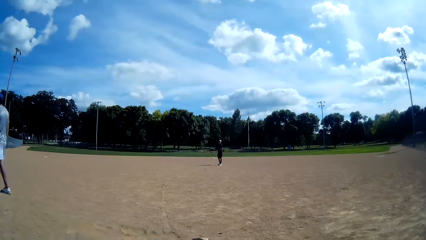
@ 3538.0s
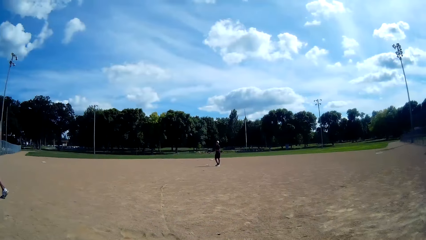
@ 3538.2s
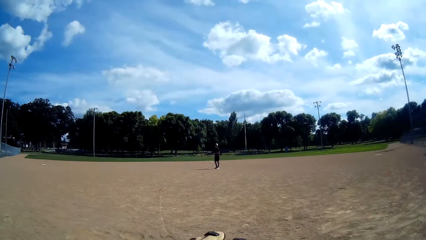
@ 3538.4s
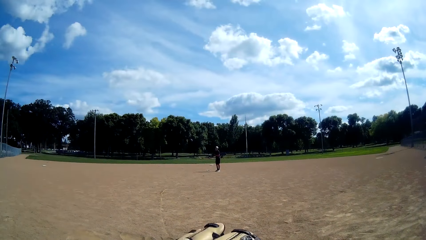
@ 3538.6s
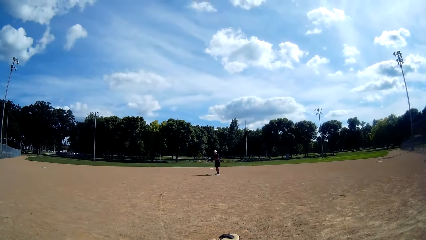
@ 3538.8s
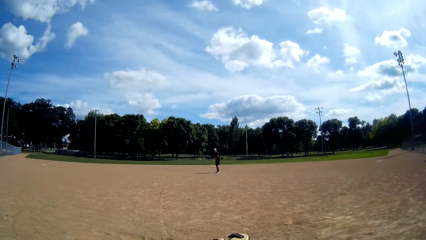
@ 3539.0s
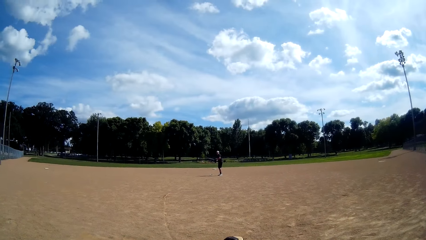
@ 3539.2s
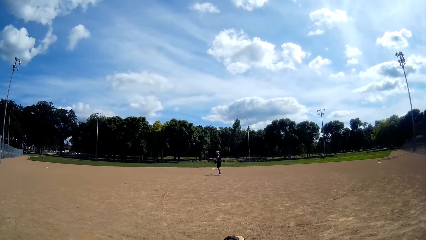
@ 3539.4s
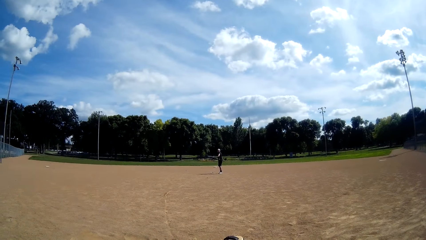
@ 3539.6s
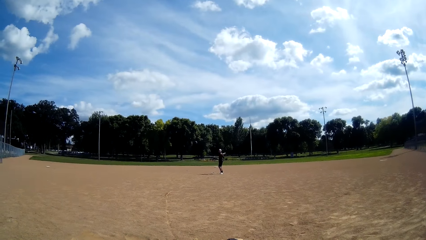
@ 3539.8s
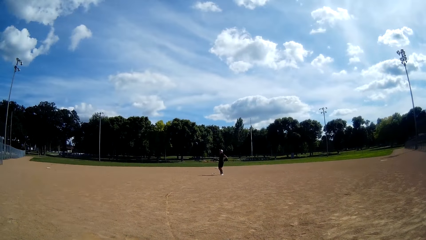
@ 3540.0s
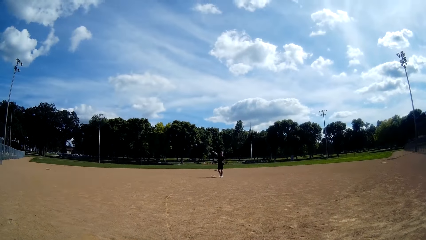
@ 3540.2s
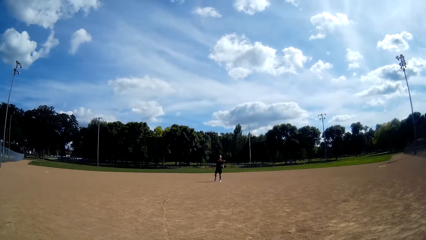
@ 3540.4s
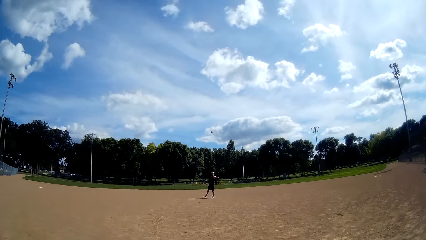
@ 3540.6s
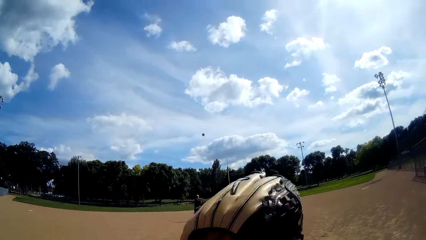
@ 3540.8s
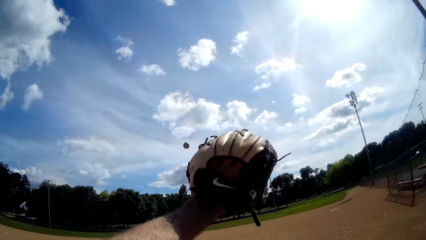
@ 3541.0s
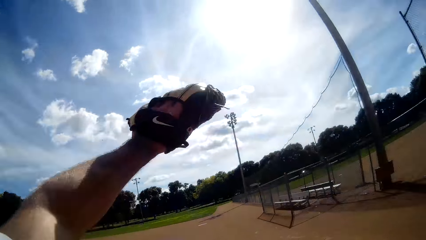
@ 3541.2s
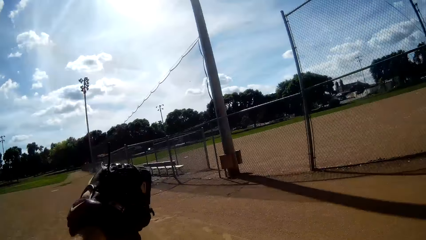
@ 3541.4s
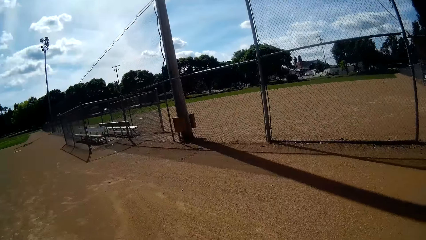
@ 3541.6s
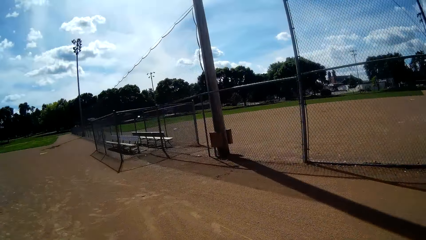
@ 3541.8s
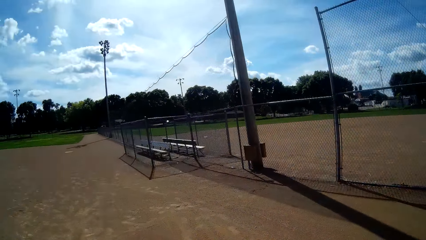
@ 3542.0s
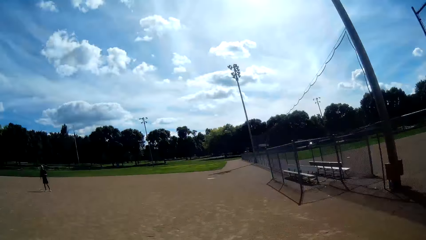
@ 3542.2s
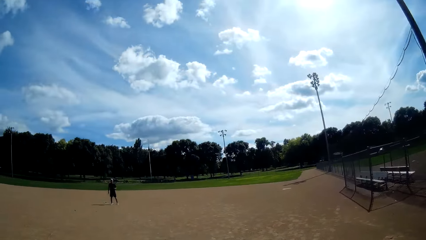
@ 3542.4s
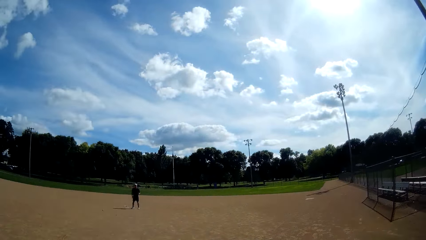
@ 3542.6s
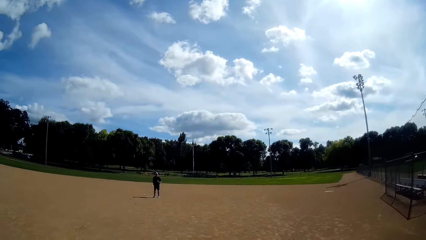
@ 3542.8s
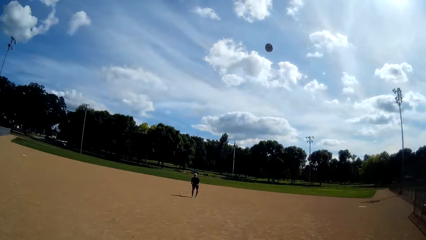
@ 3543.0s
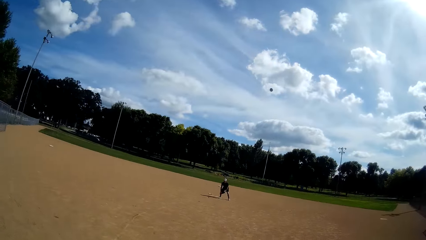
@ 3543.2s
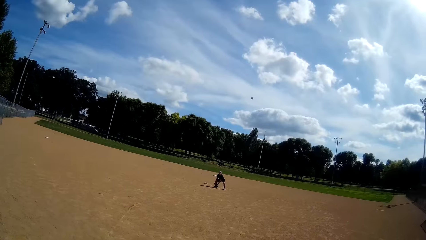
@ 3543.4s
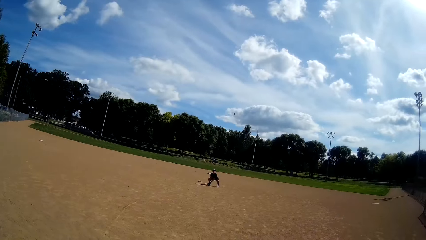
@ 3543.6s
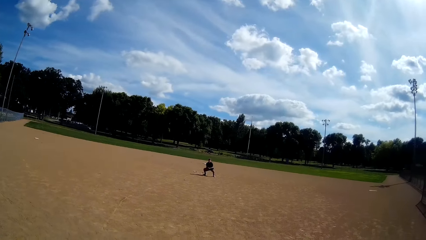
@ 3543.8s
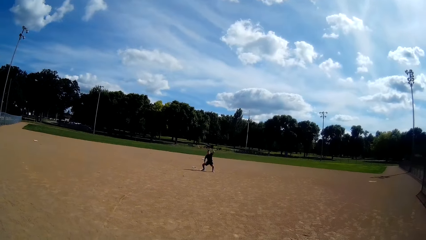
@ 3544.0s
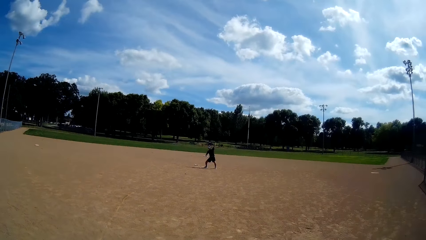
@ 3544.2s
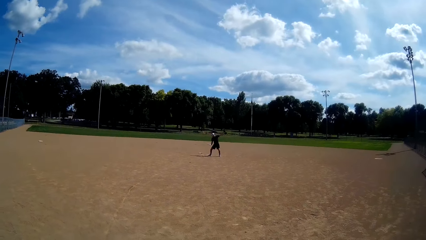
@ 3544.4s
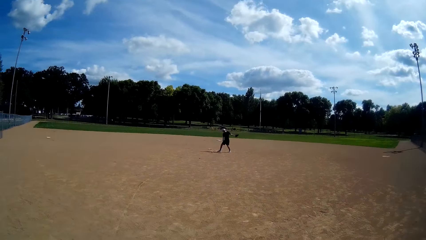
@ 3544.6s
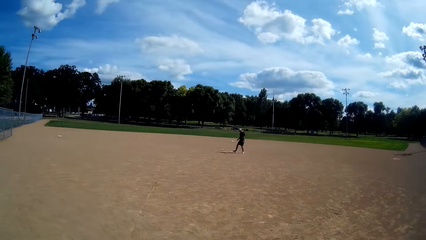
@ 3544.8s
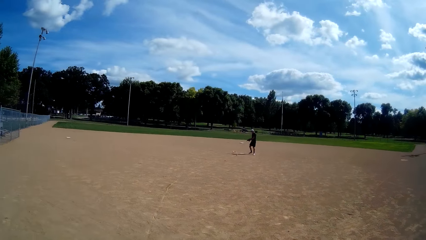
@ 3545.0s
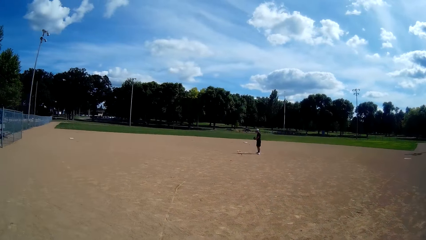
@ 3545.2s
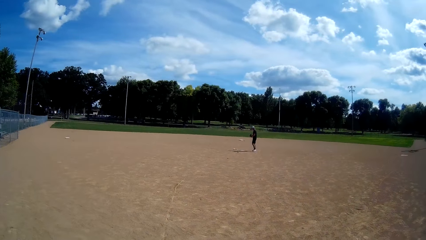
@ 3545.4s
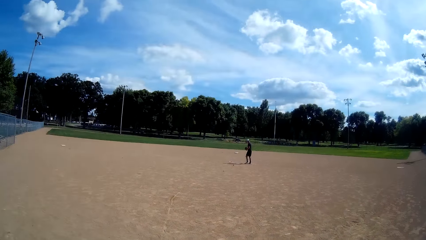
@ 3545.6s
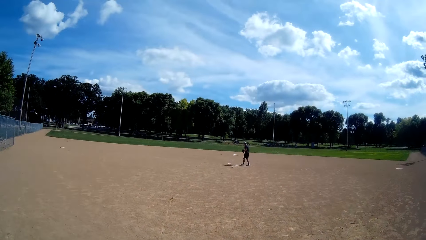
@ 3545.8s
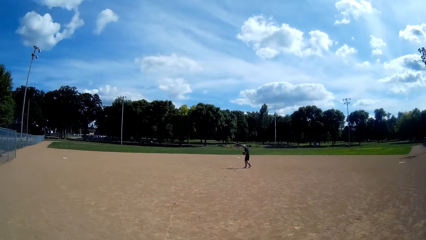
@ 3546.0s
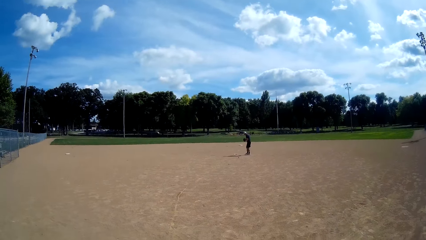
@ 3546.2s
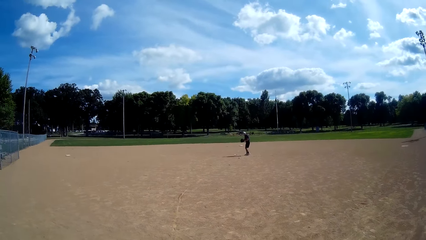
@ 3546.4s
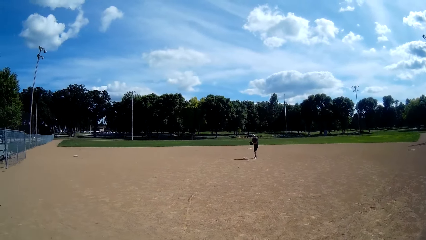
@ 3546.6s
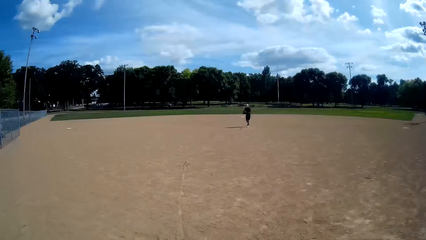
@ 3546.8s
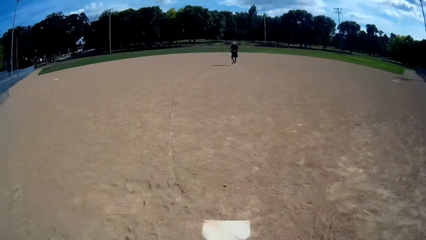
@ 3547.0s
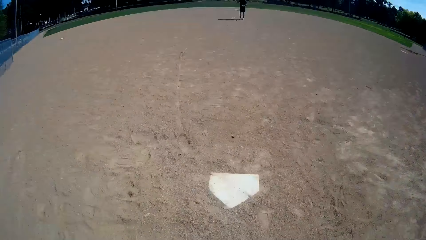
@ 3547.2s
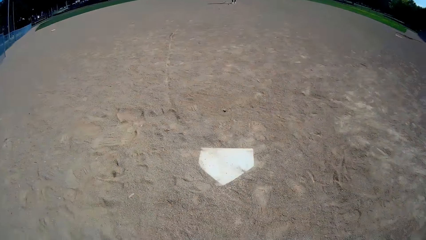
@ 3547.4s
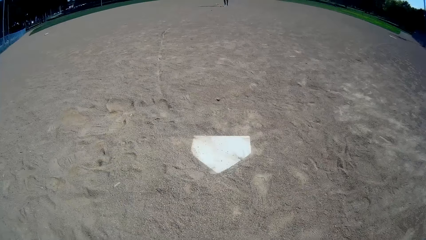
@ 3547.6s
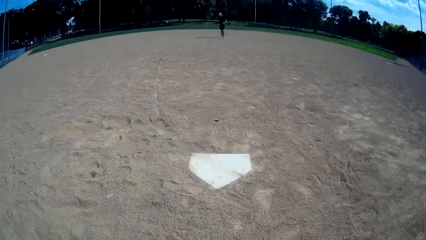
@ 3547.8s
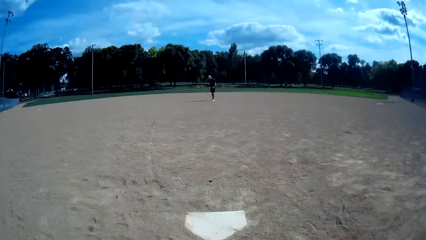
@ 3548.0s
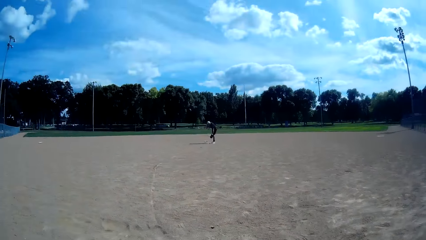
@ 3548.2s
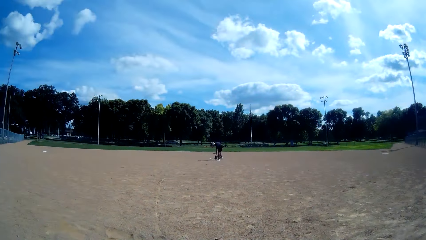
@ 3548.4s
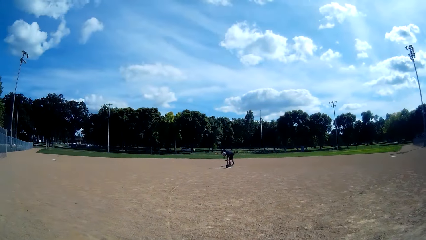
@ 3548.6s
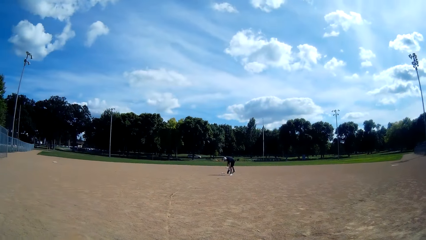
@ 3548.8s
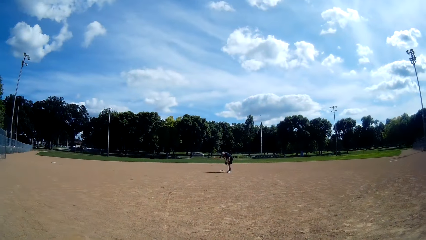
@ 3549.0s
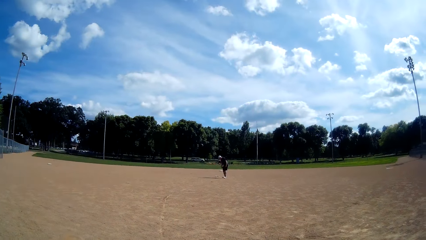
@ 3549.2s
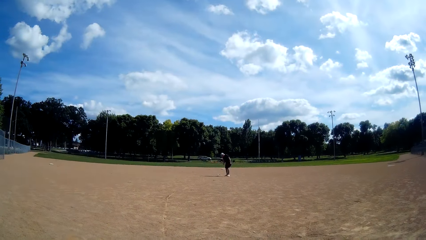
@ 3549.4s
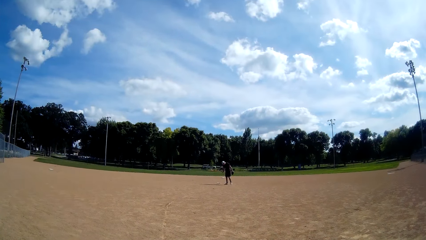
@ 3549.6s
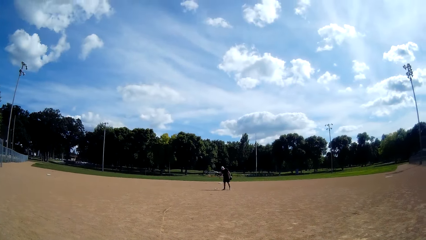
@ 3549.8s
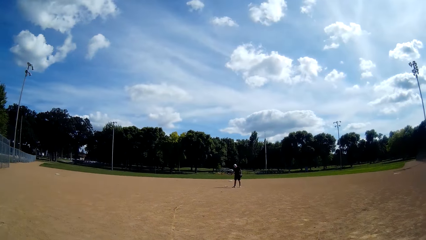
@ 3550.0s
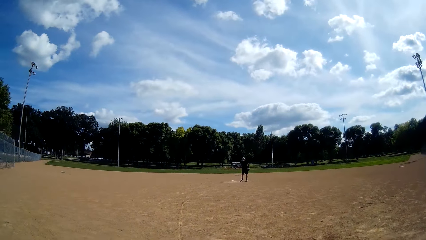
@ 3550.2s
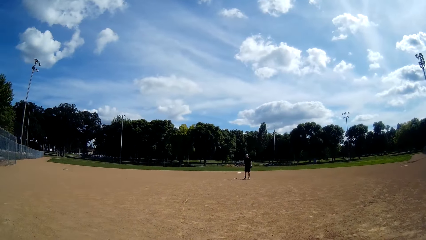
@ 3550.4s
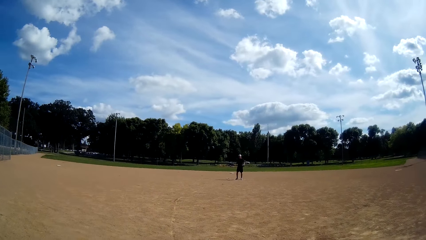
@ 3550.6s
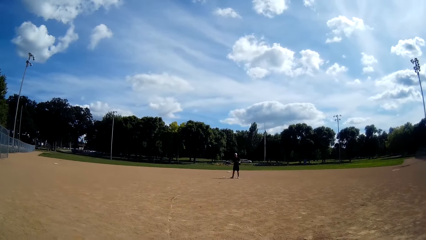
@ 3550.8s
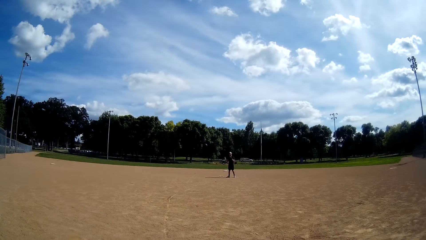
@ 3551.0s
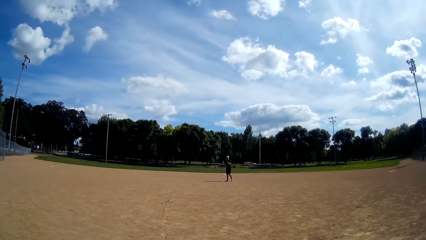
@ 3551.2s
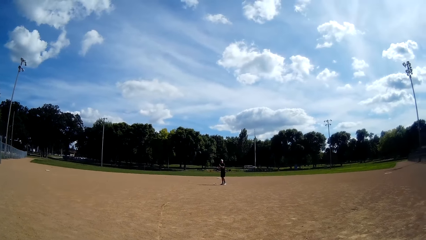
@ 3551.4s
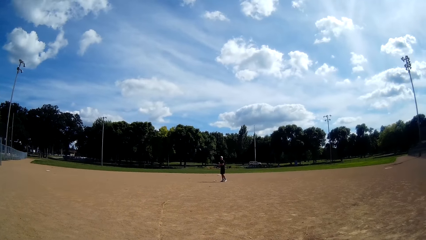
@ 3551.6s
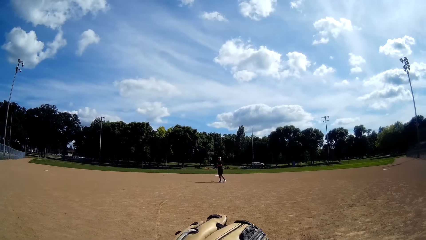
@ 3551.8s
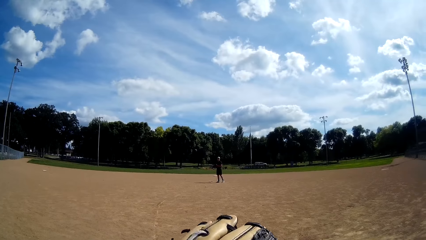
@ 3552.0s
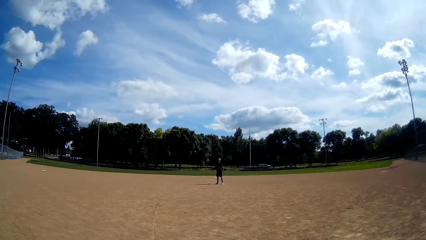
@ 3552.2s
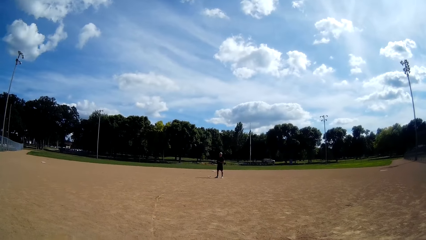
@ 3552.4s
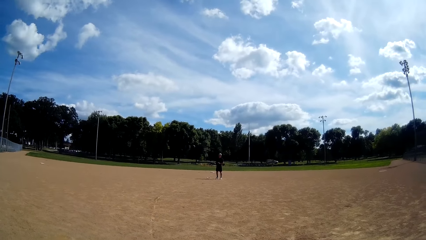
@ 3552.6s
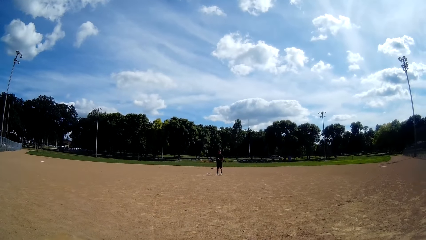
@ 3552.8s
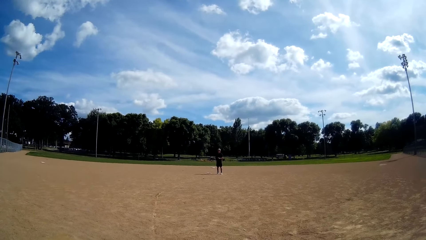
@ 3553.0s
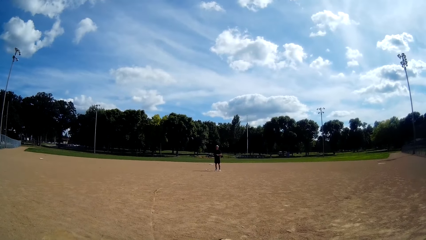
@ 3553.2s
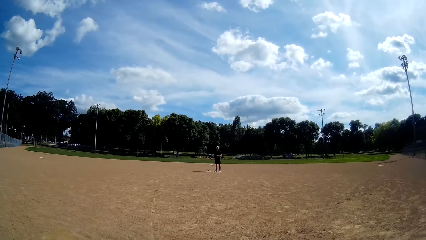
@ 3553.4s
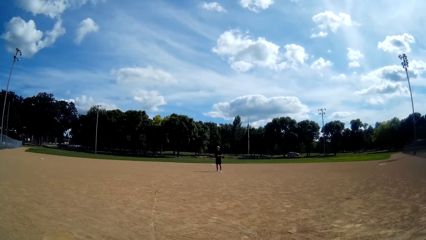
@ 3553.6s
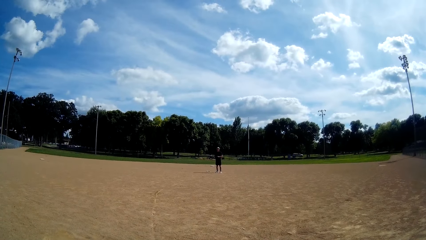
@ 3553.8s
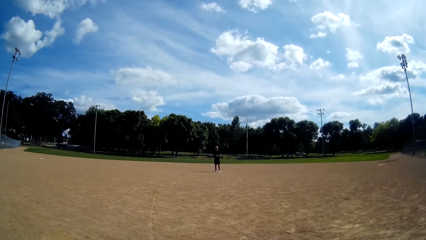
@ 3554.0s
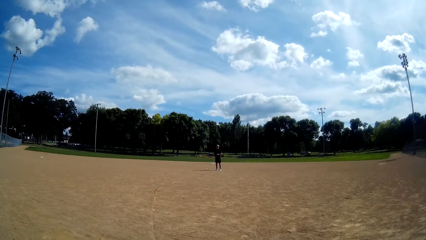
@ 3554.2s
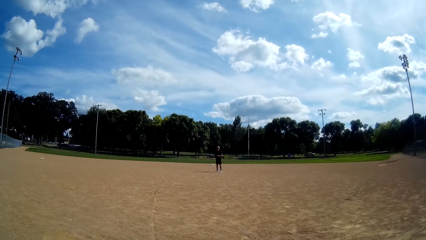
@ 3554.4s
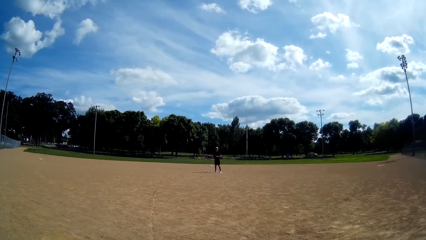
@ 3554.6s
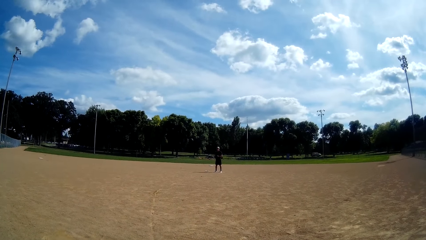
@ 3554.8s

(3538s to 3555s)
A man throws the baseball to the camera wearer. The camera wearer catches the baseball with a baseball glove. They hit back the ball and throw the baseball to the man. The man catches the ball with a baseball glove and prepares to throw the ball.
